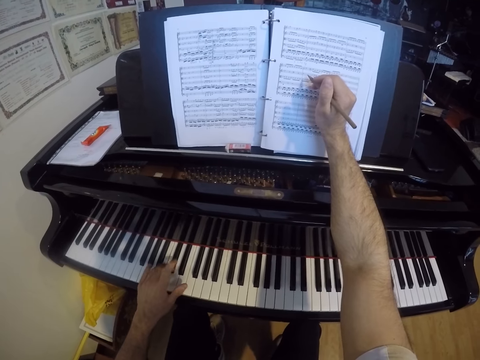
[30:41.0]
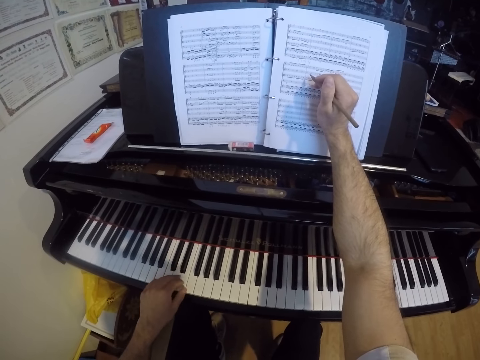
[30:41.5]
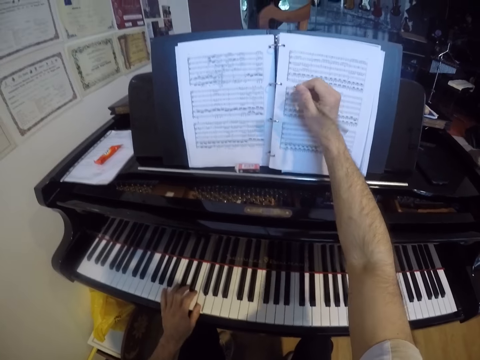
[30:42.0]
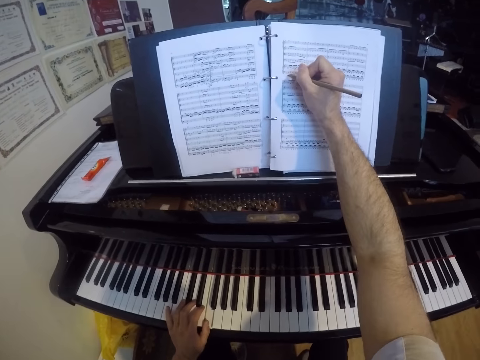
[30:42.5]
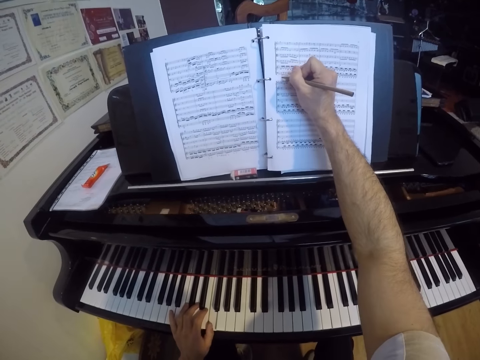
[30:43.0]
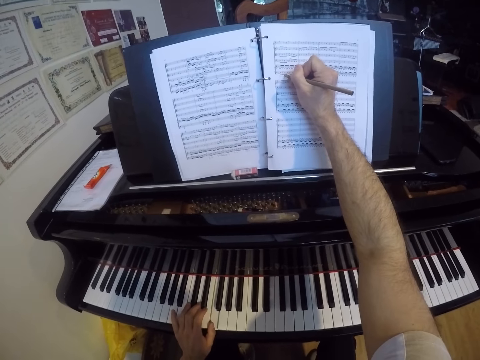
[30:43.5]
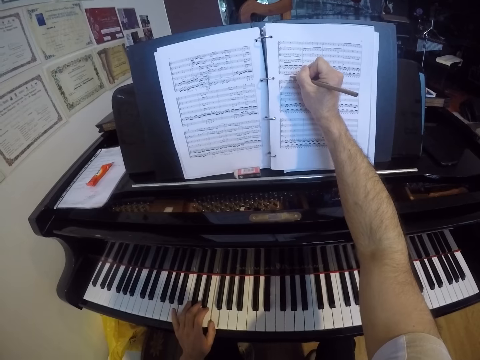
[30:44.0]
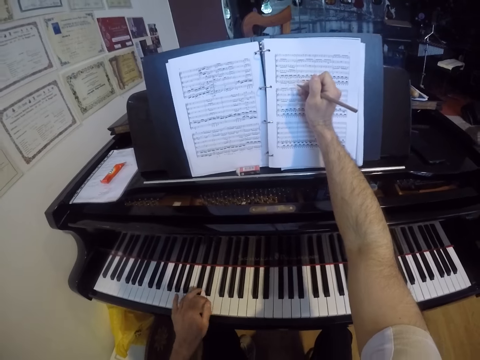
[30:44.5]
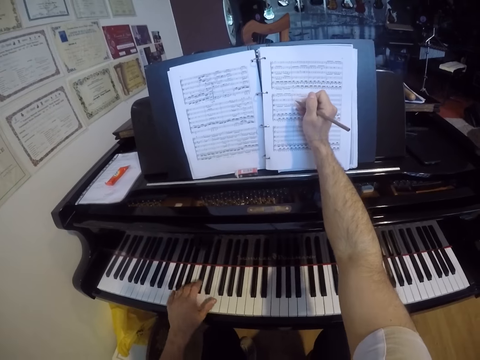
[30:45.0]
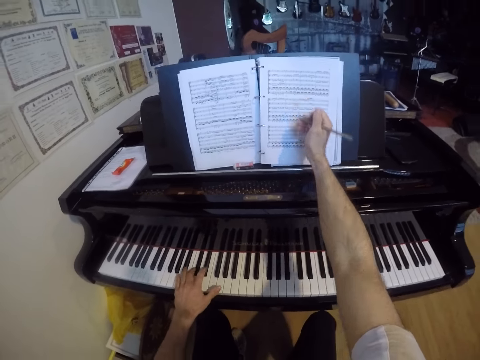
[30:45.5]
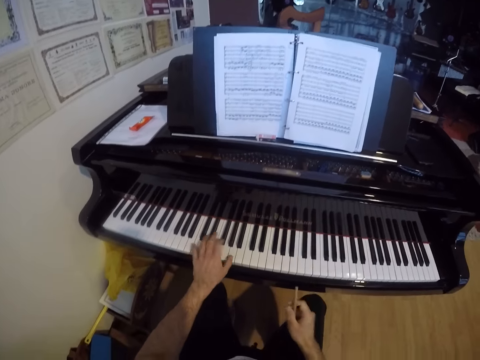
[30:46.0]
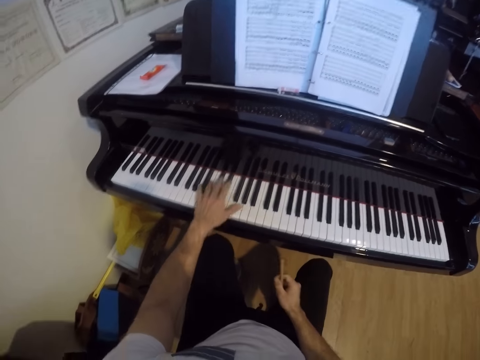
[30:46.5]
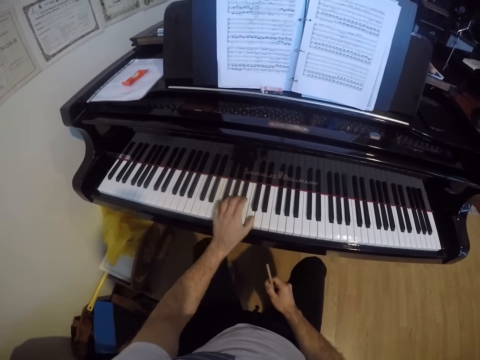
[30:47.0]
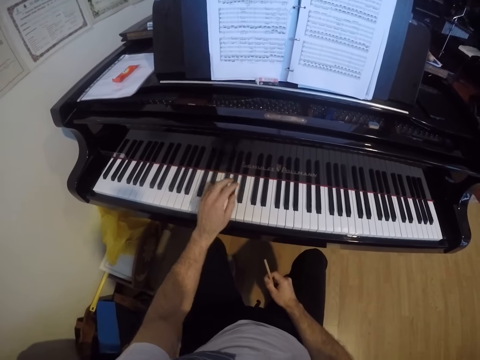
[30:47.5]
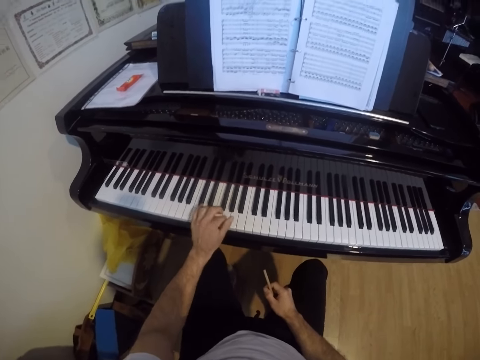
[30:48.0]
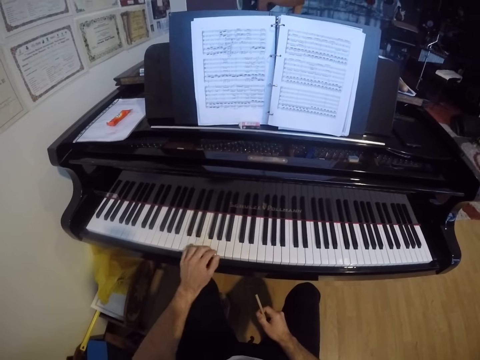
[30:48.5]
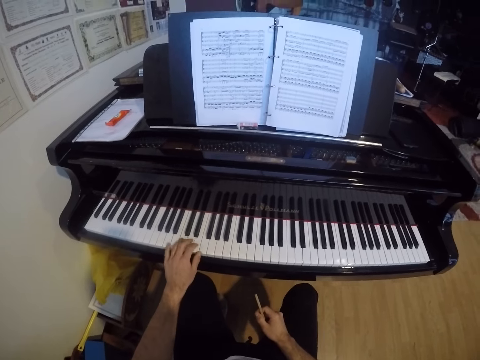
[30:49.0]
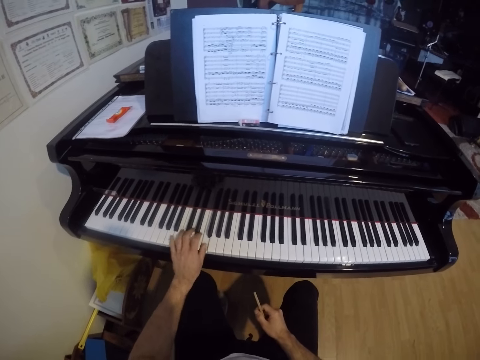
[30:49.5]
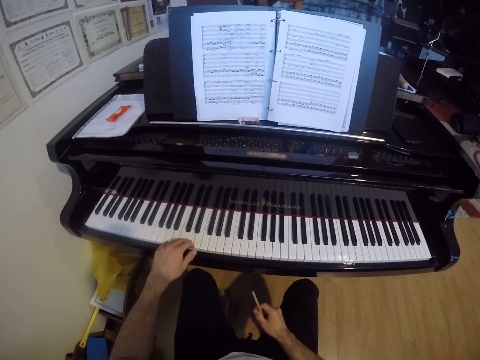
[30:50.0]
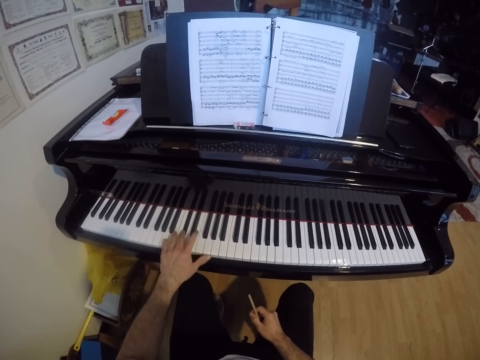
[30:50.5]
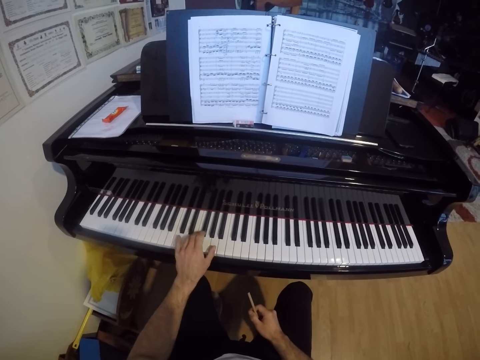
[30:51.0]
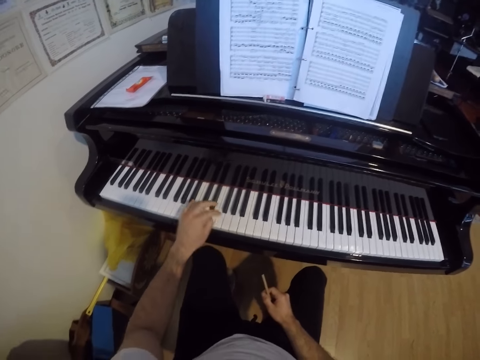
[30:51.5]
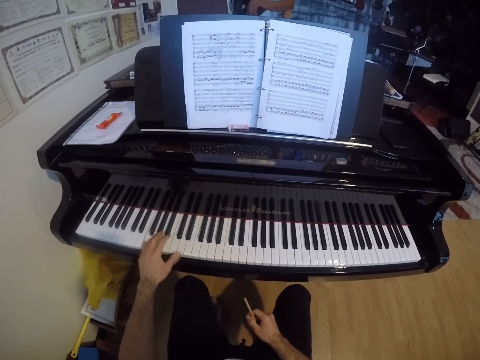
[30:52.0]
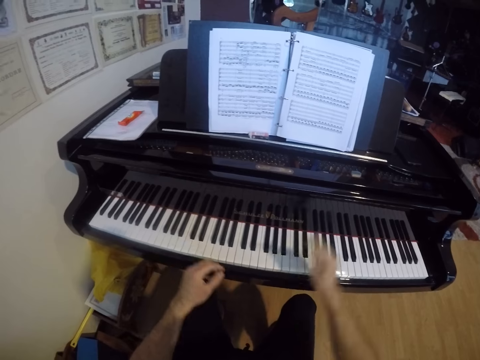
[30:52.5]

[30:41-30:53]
The camera wearer writes on the paper with the right hand. He plays the piano with the left hand. He removes the right hand from the file and places his right hand on his right lap. He plays the piano with the left hand.

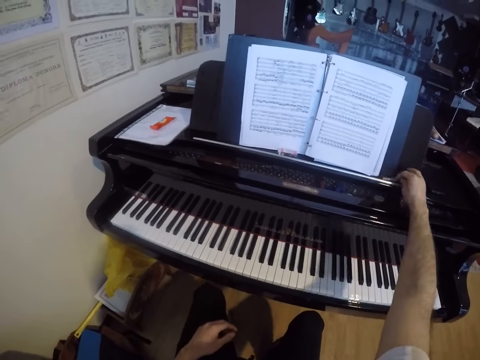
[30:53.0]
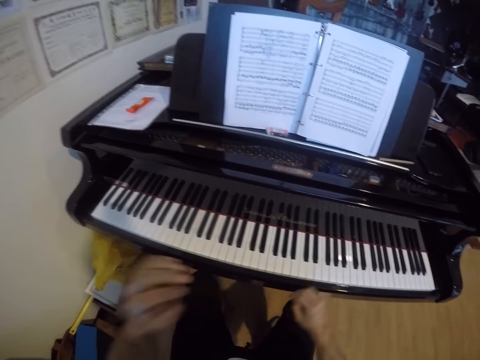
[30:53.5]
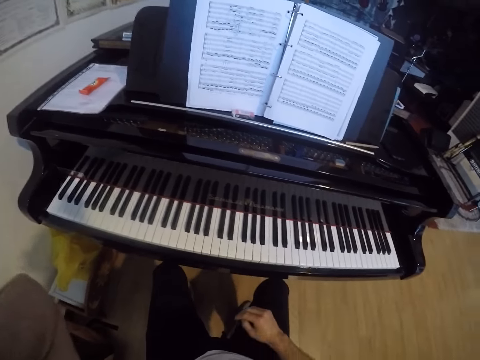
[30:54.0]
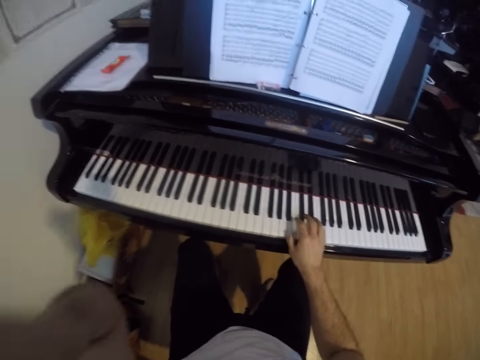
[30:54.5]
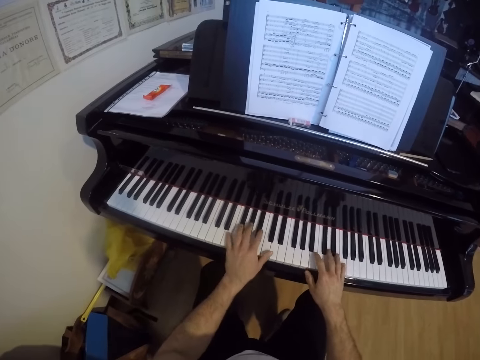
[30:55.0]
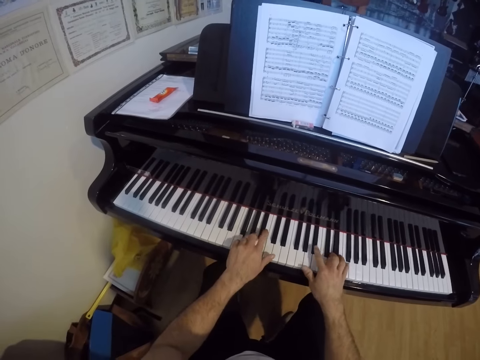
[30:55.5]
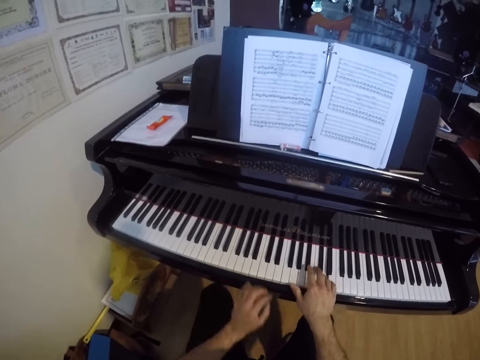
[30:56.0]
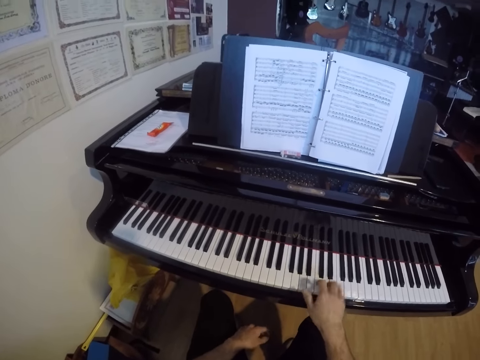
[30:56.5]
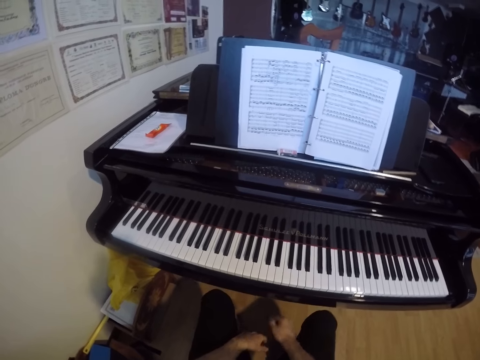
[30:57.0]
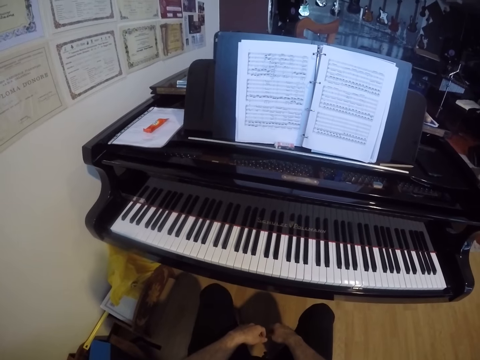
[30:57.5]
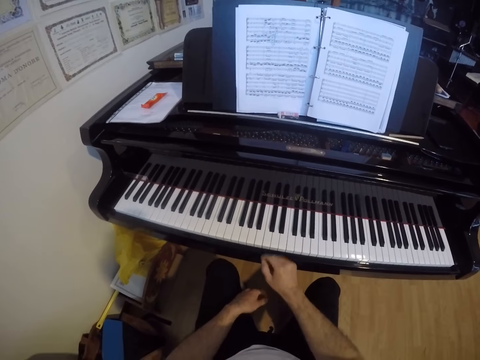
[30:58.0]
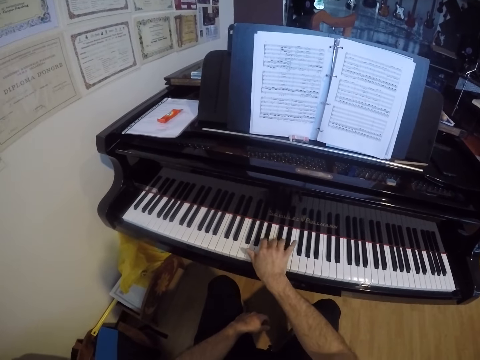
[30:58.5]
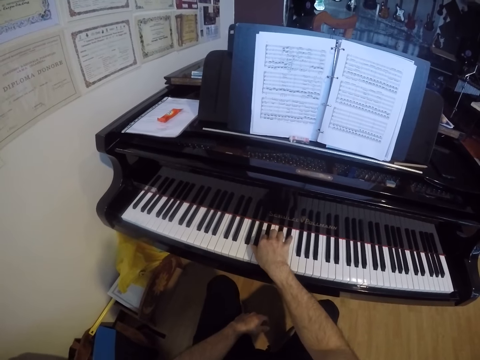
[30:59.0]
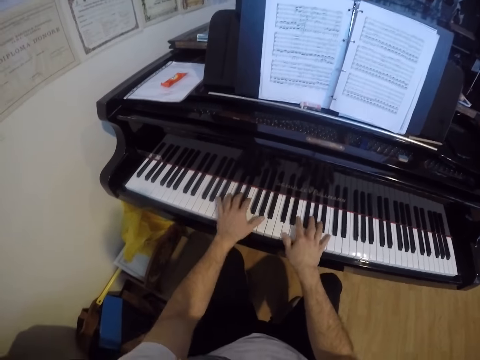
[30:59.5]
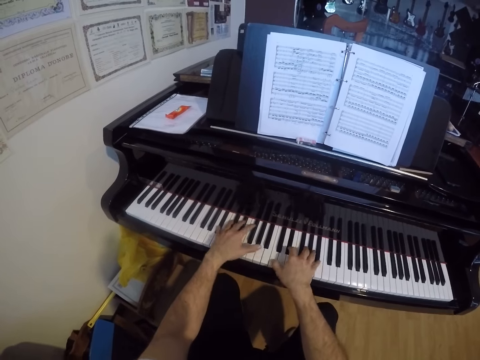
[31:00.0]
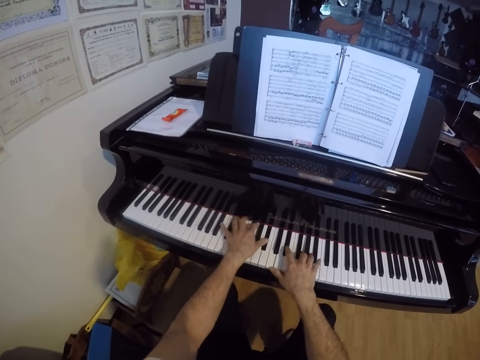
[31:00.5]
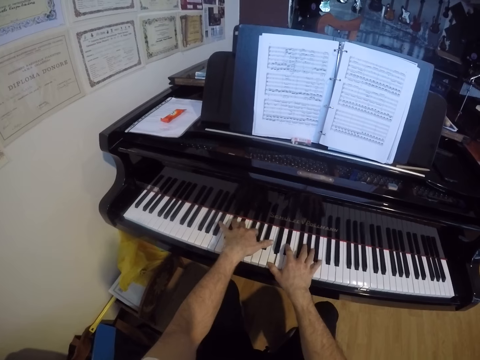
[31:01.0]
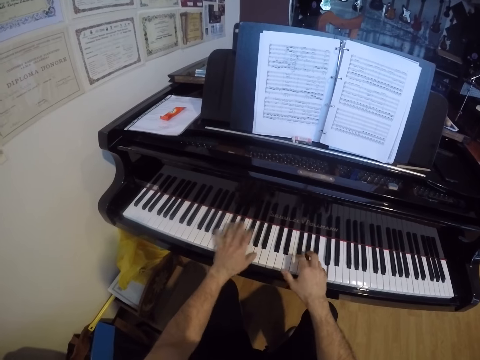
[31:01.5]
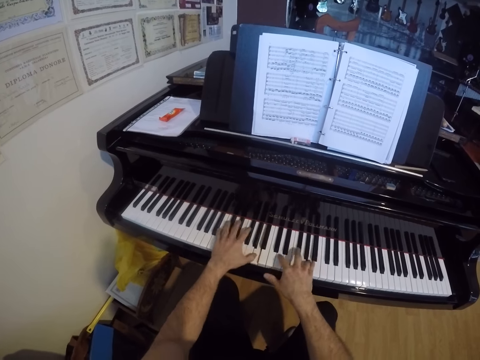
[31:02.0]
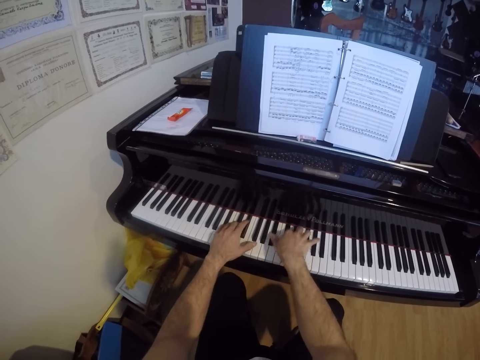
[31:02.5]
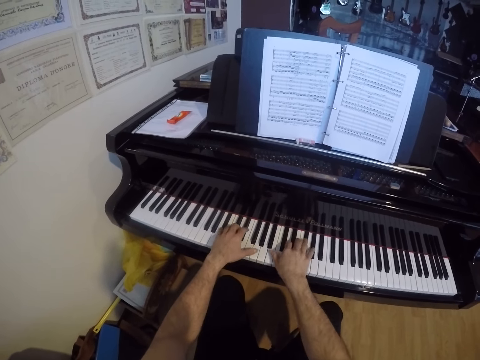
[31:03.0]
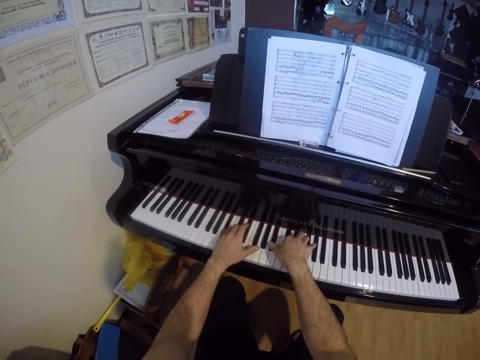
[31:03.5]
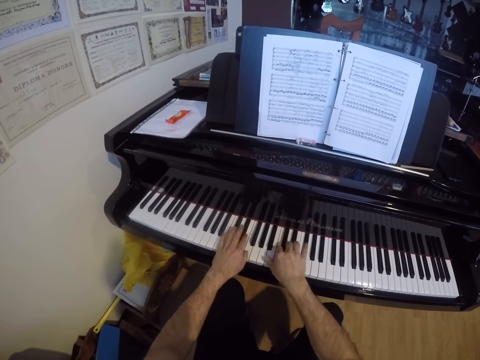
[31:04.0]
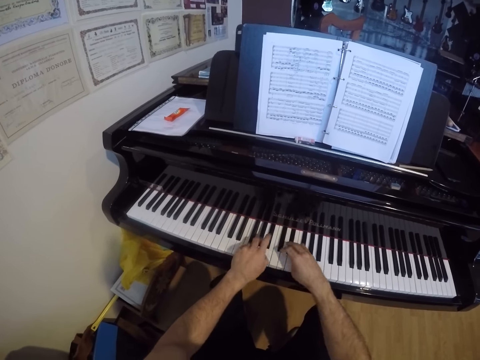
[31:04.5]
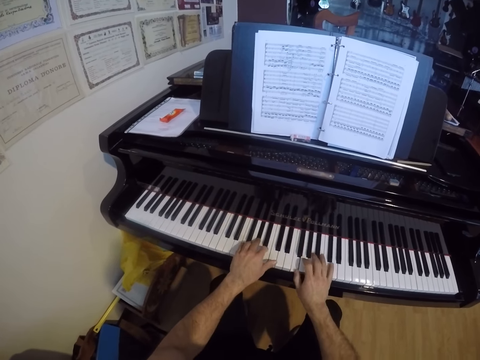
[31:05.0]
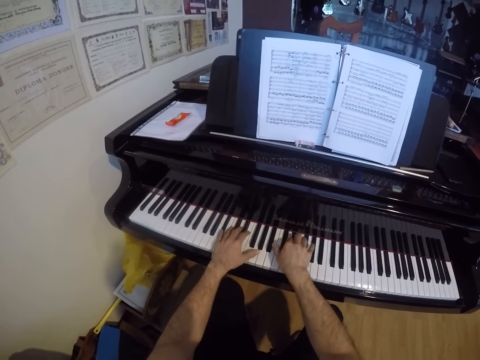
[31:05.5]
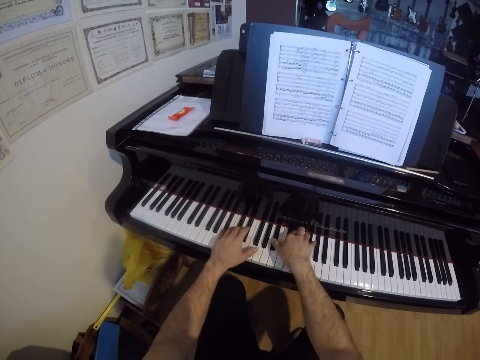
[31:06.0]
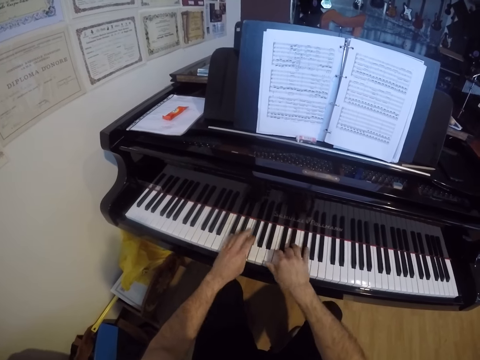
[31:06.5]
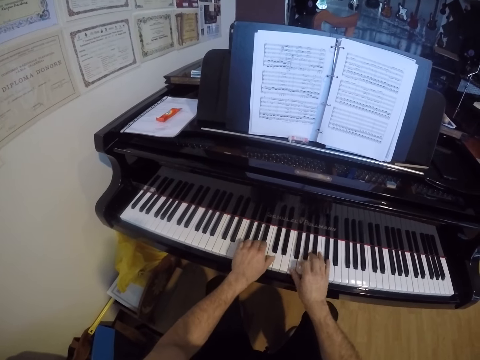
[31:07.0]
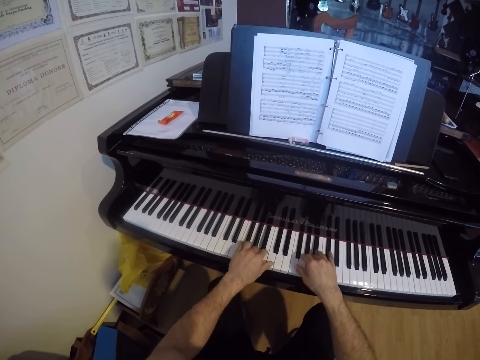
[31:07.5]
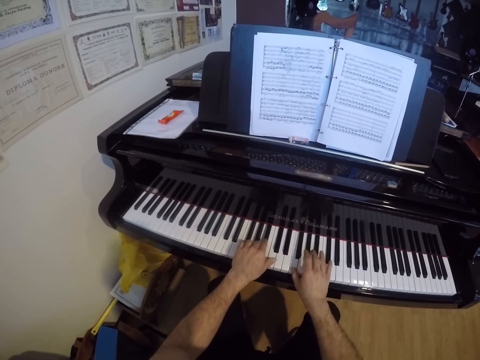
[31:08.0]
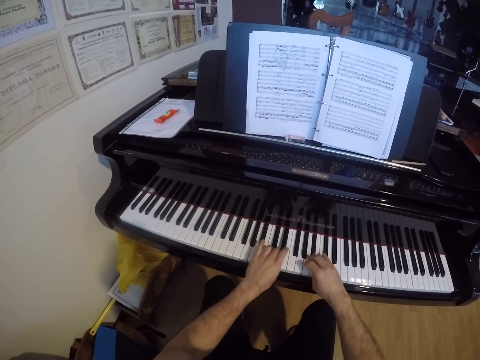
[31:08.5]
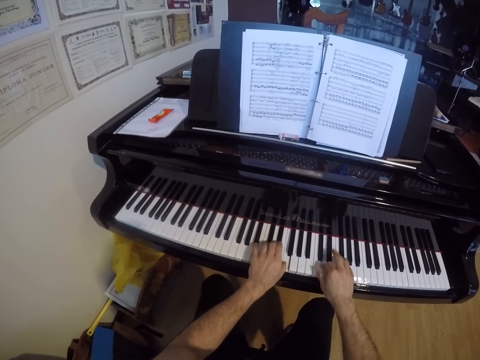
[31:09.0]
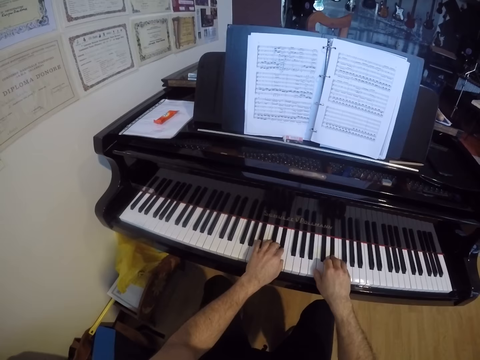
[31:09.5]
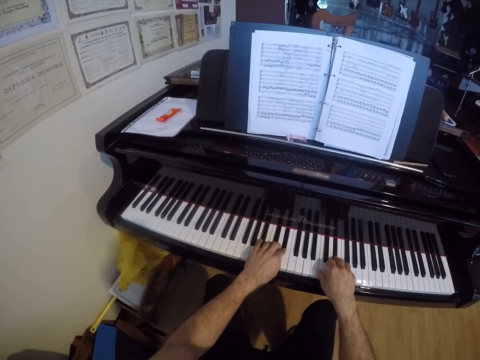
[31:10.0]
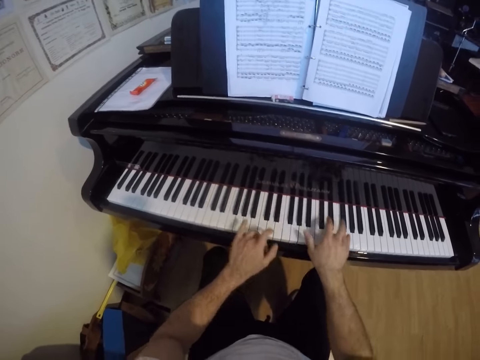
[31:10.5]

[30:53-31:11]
The camera wearer drops the pencil on the music rack with his right hand. He raises the left hand. He plays the keys on the keyboard of the grand piano with both hands. He plays the keys on the keyboard of the grand piano with his right hand. He puts his left hand on his left lap and puts his right hand on his right lap. He removes both hands from the keyboard. He plays the keys on the keyboard of the grand piano with his right hand. He plays the keys on the keyboard of the grand piano with both hands.
